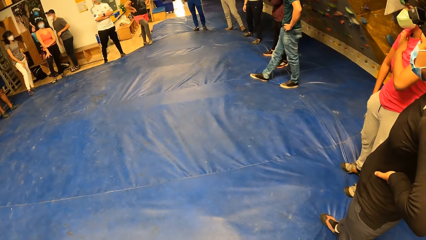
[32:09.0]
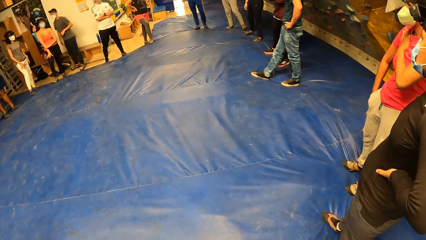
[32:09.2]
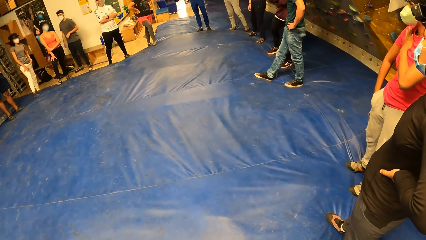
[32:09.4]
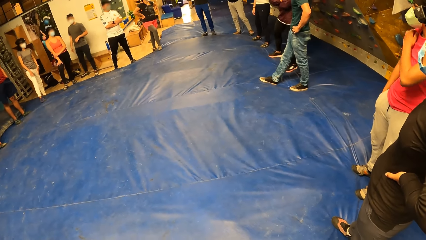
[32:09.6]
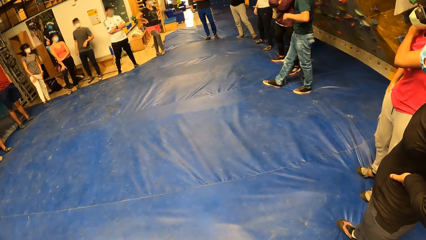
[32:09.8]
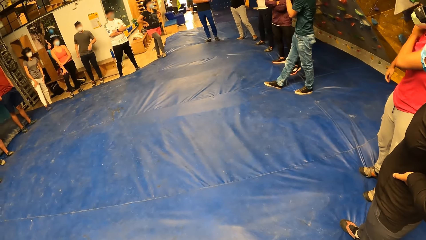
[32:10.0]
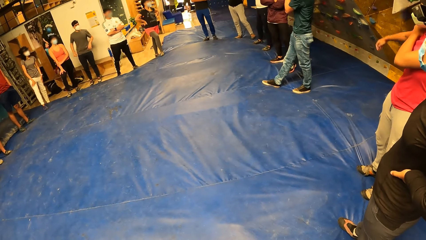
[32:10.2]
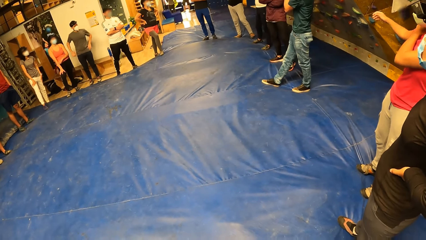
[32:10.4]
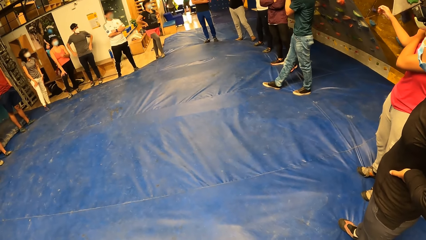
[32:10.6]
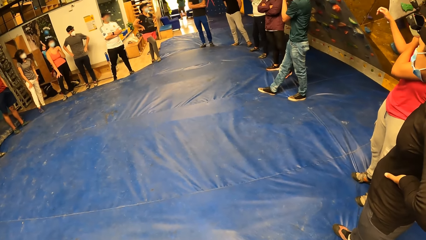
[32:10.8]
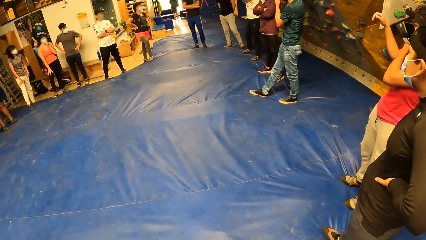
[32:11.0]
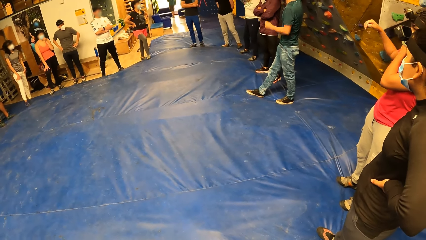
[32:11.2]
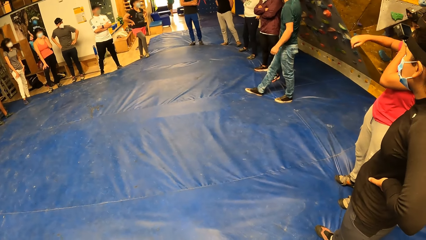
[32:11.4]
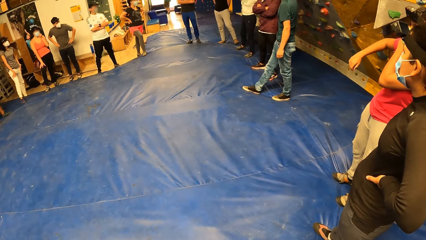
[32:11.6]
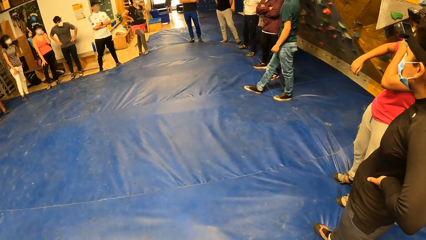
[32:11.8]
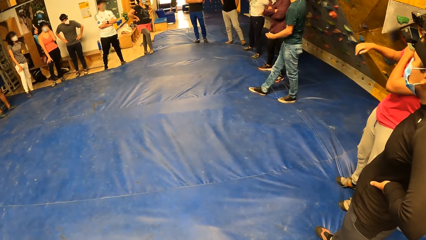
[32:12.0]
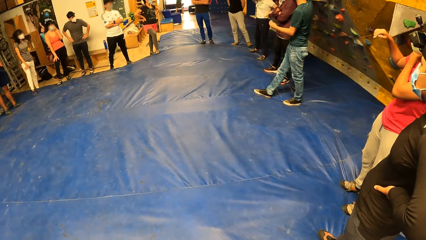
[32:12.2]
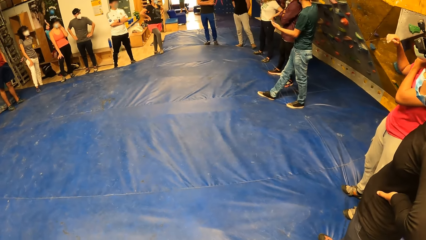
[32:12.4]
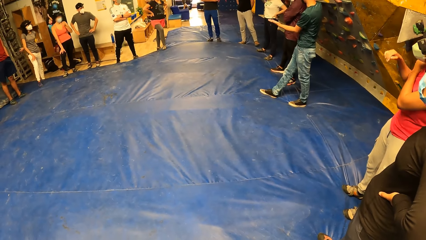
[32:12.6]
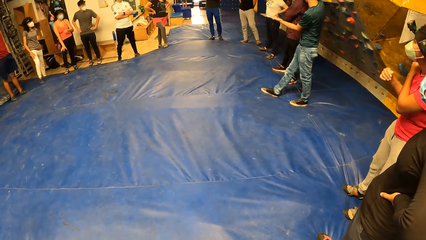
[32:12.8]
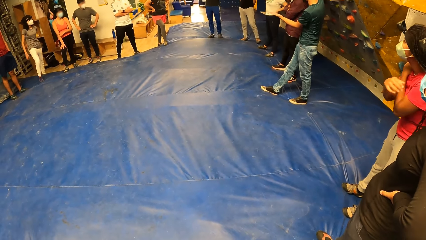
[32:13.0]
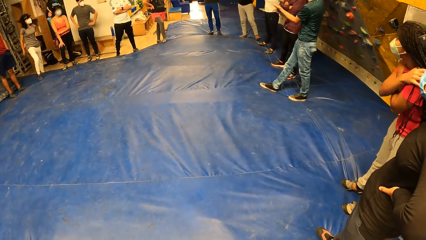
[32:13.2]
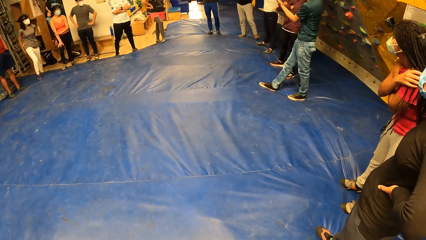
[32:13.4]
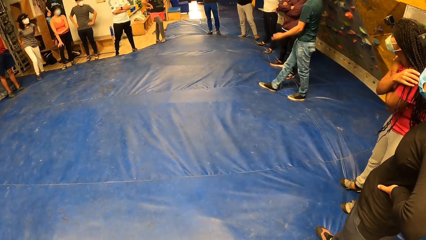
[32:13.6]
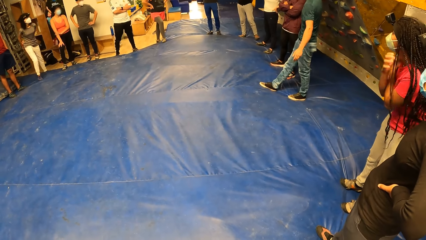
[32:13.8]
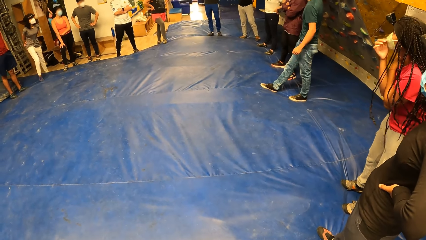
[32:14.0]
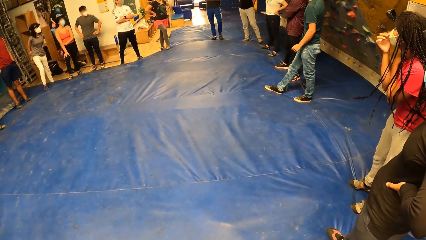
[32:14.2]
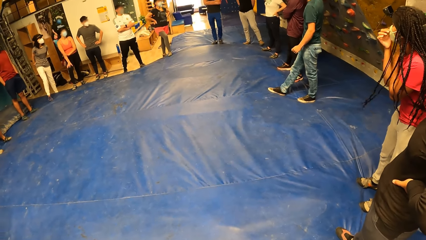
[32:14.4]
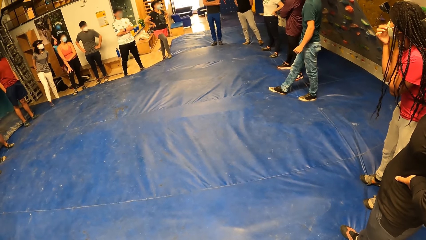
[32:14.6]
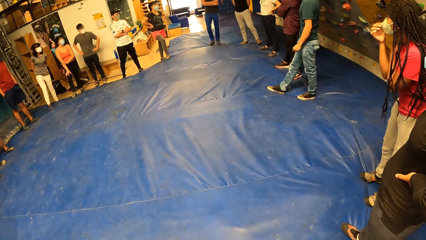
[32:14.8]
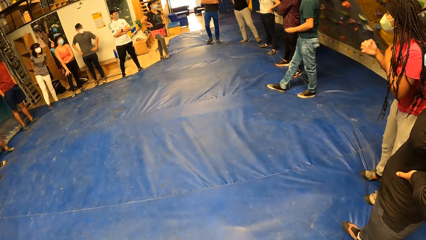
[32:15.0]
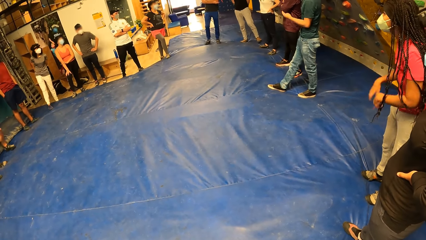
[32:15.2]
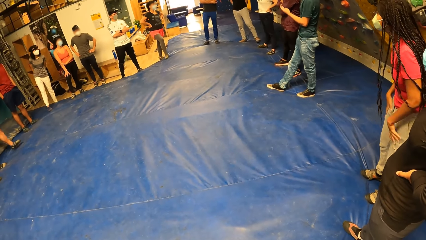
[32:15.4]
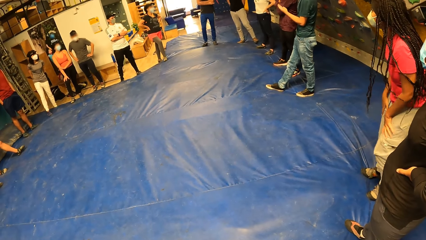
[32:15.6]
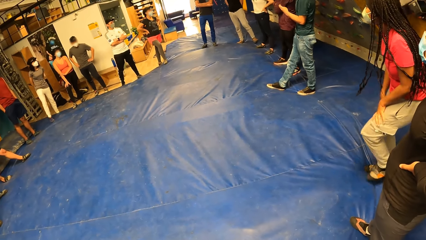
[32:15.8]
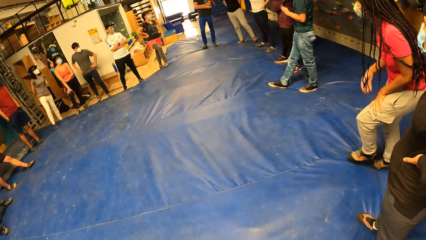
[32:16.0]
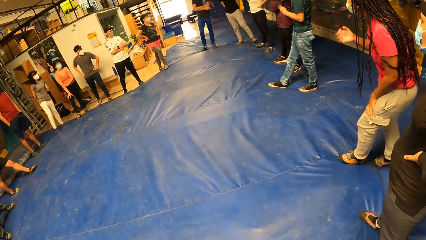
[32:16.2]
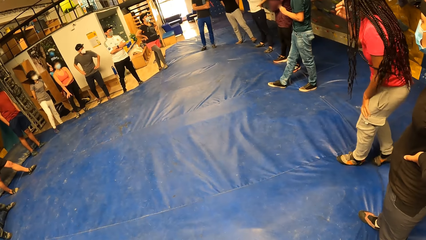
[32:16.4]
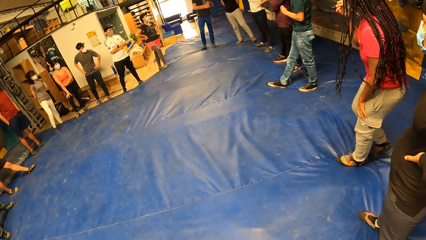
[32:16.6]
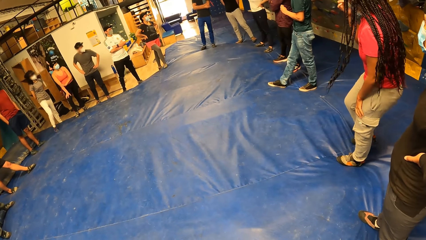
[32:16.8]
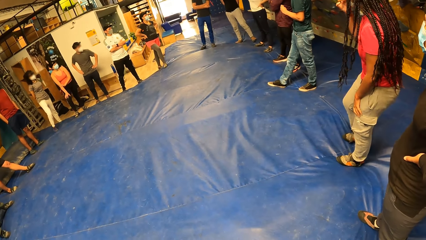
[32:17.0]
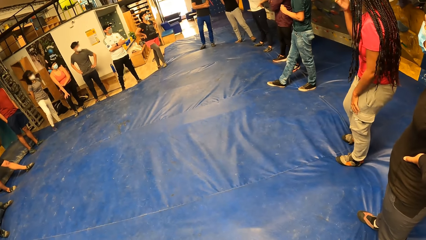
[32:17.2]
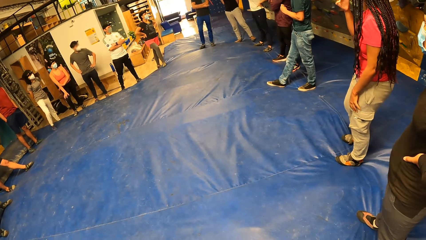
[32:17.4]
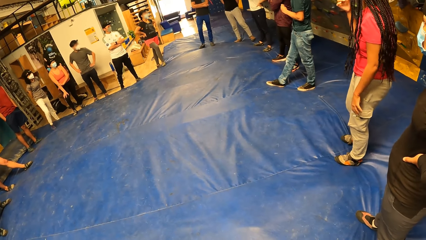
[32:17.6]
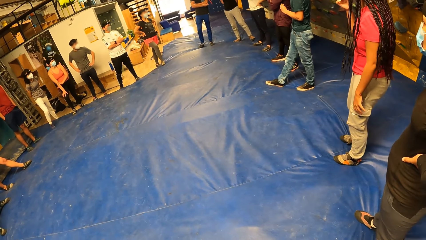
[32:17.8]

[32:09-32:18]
The person stretches her hand.

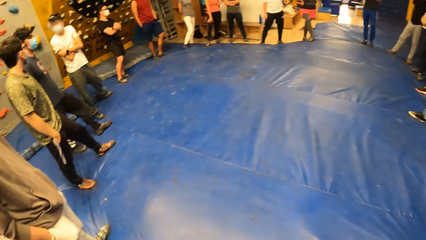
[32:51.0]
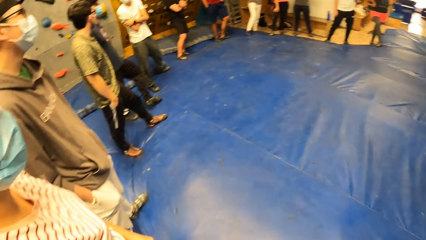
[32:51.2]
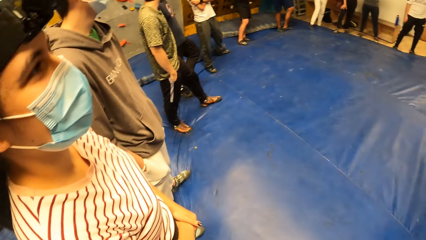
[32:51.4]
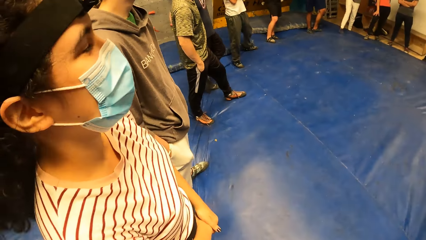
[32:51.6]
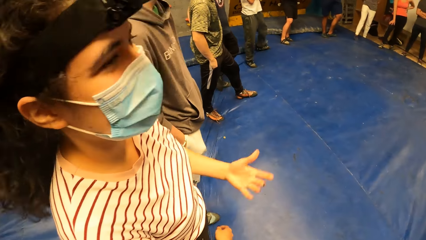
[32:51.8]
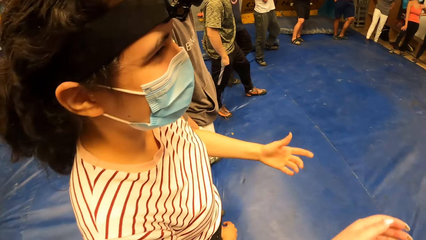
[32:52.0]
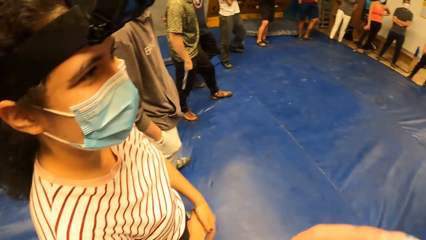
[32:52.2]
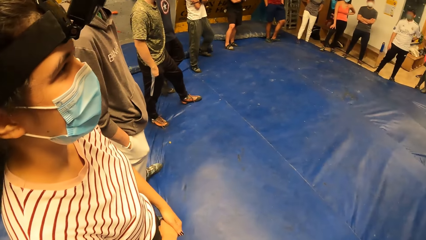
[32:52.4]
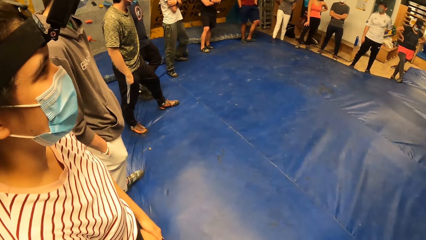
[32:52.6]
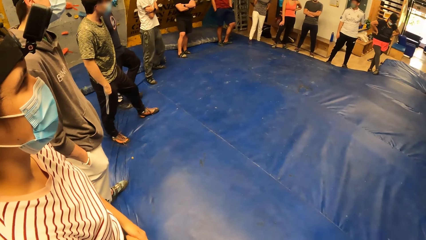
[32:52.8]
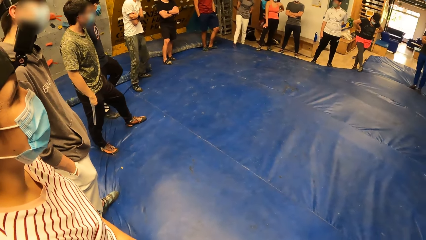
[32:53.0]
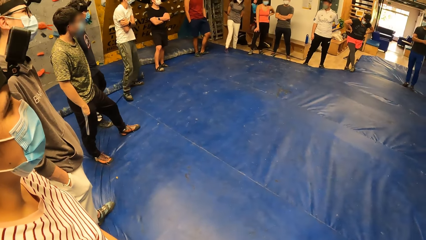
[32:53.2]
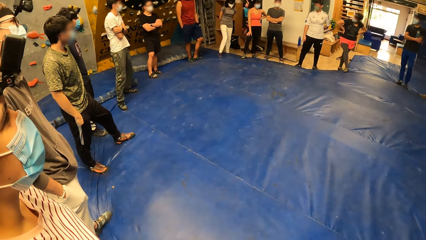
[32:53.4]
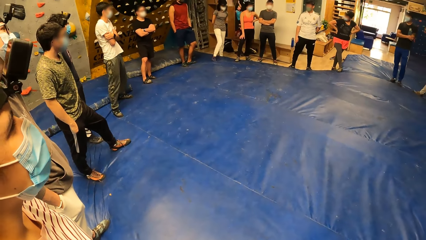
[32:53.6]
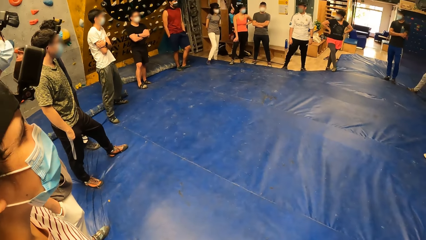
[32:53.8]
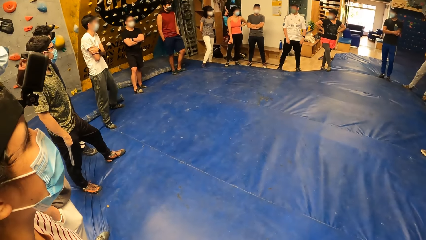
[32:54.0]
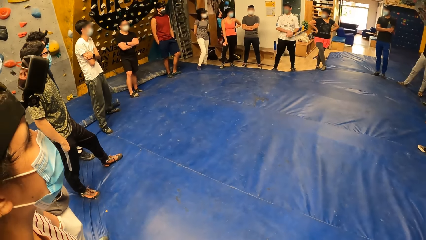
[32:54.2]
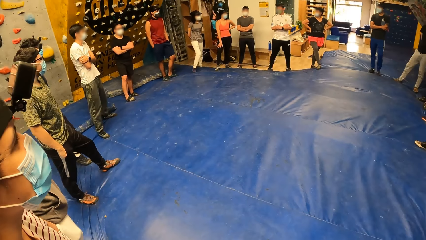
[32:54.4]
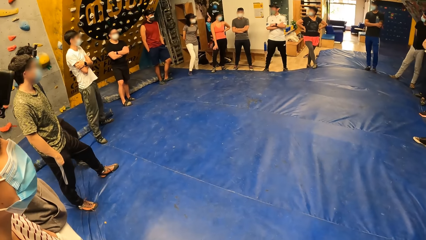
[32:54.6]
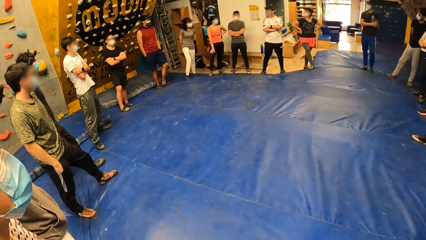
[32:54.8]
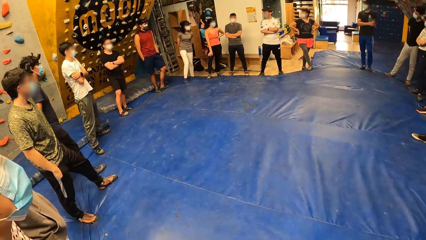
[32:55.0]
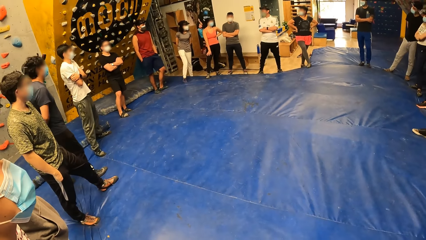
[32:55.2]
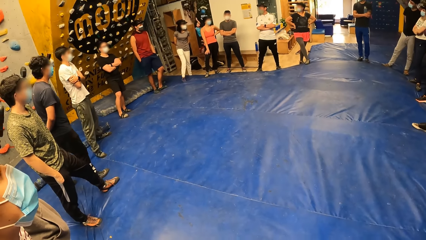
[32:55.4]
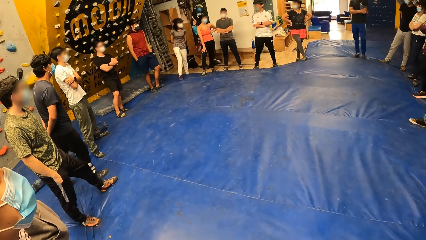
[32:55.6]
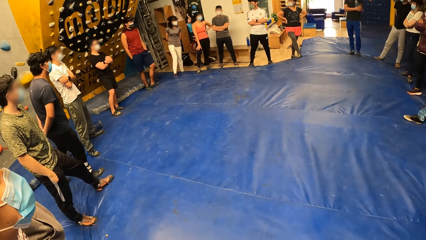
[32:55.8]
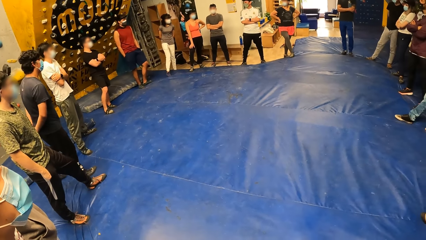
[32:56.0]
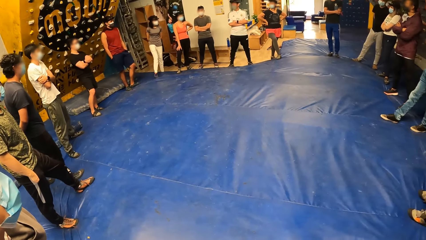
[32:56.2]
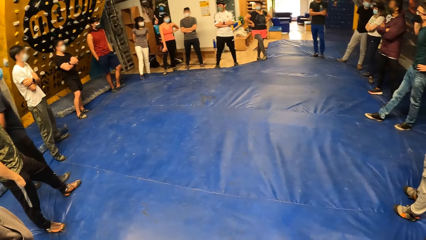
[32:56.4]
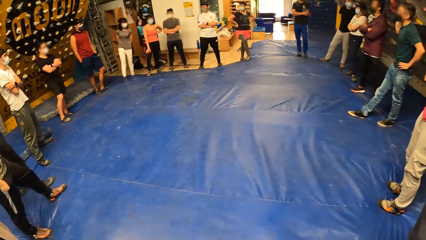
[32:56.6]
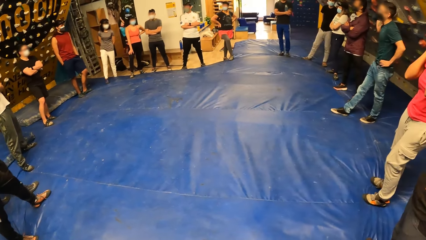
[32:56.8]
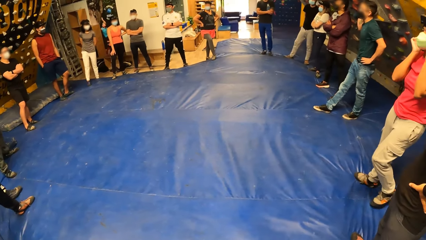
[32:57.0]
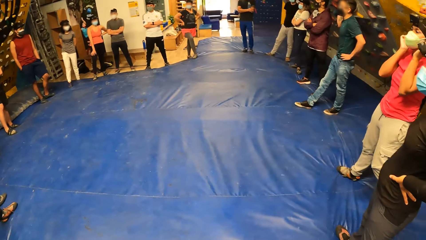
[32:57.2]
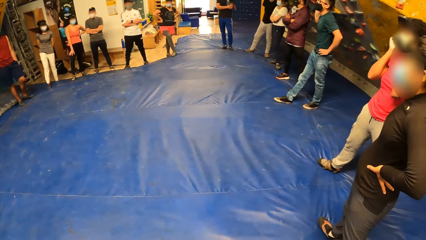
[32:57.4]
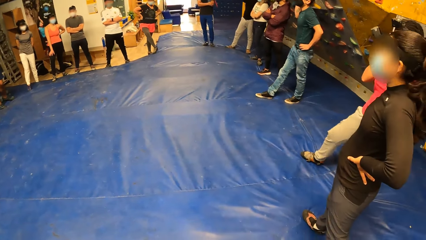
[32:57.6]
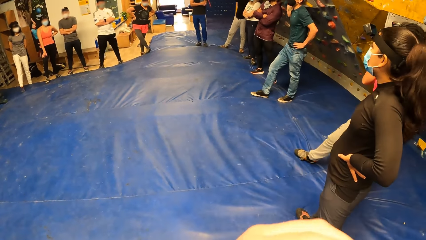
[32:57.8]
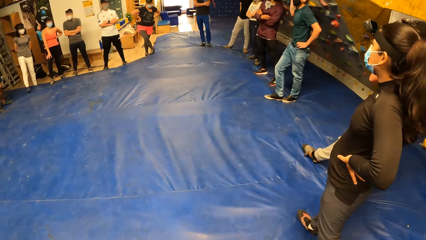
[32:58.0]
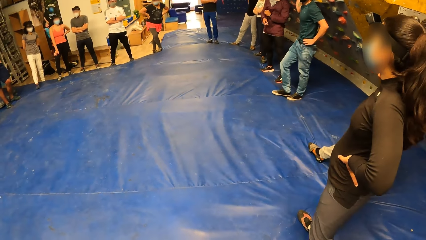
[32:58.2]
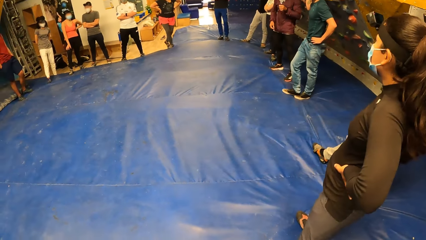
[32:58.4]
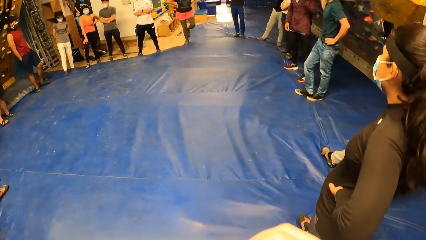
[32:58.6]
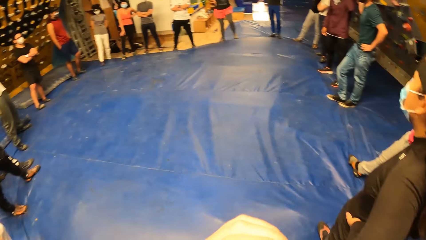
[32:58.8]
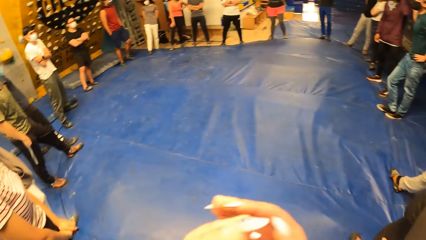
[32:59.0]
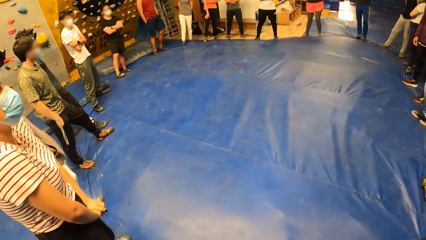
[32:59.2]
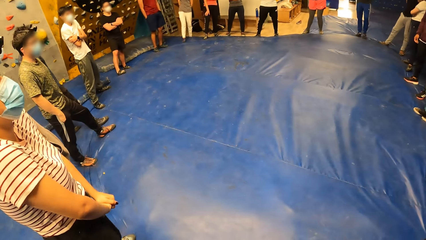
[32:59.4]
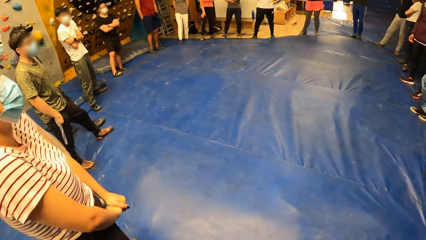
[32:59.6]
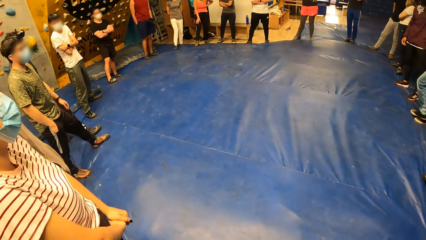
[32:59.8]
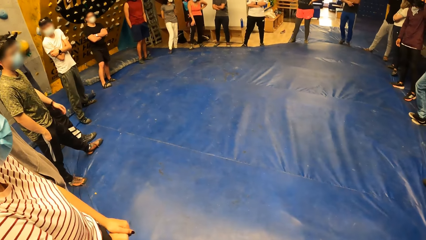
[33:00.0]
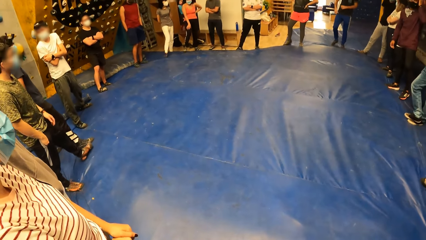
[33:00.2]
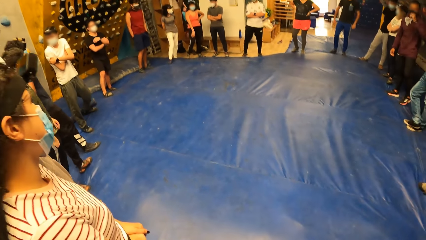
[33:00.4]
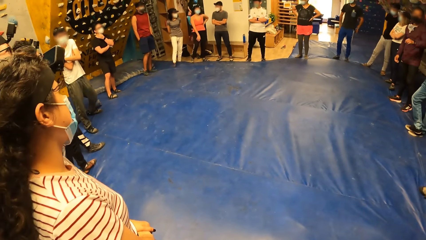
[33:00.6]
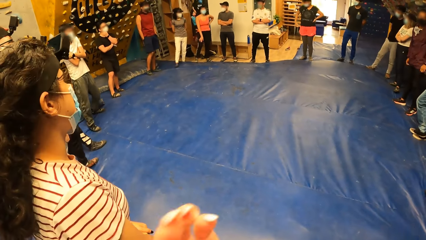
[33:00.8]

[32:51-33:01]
Another person speaks.
